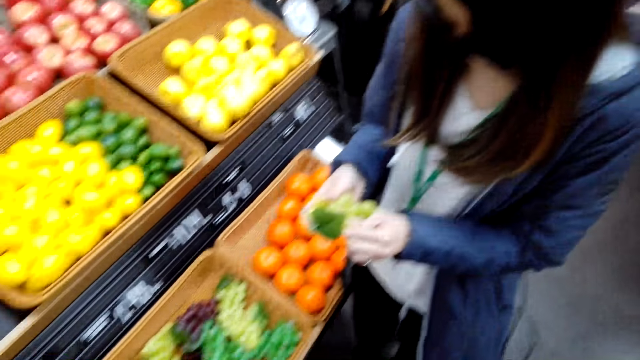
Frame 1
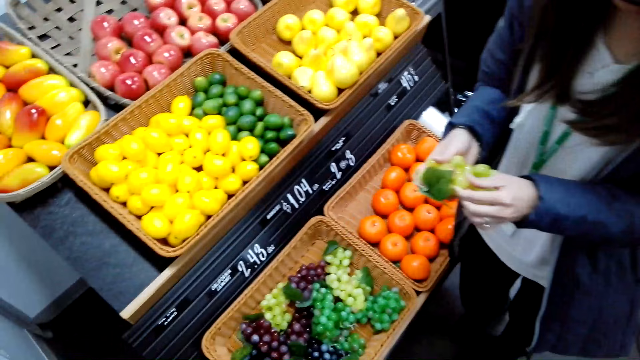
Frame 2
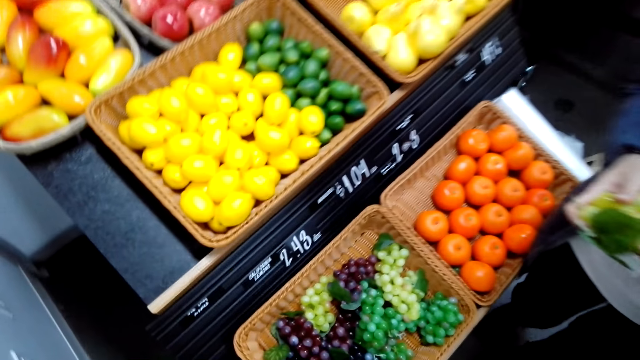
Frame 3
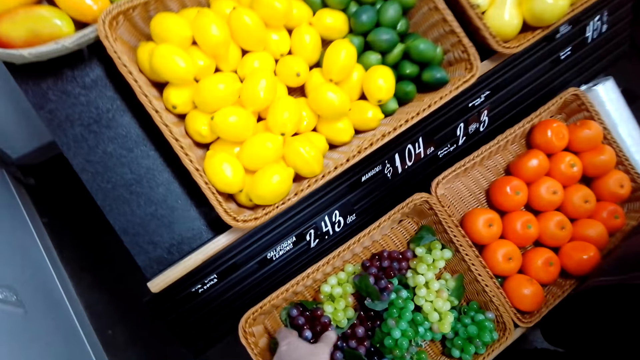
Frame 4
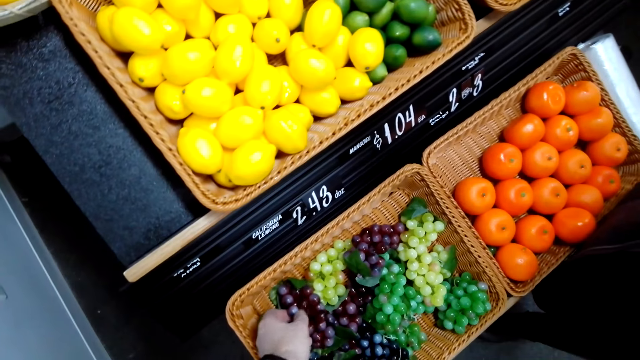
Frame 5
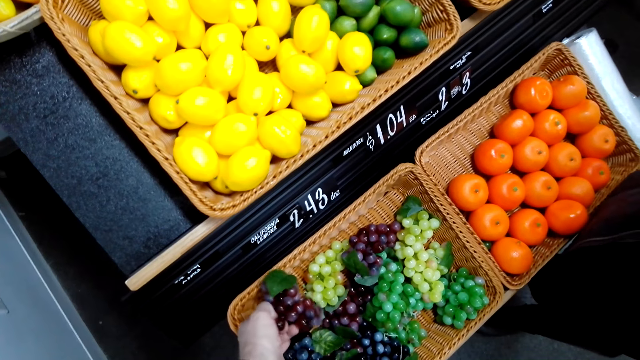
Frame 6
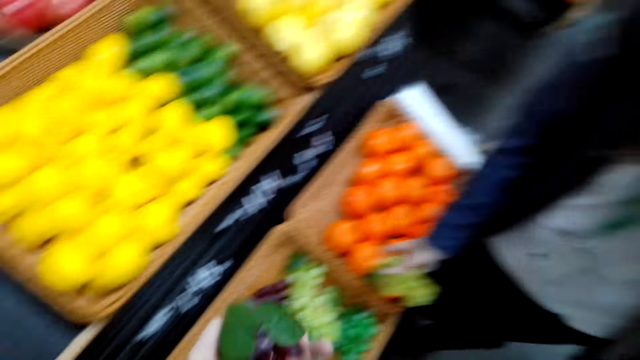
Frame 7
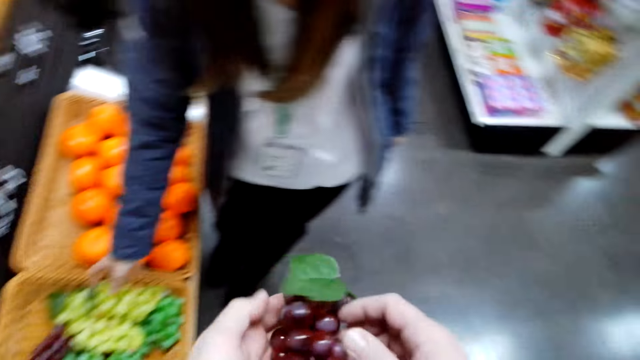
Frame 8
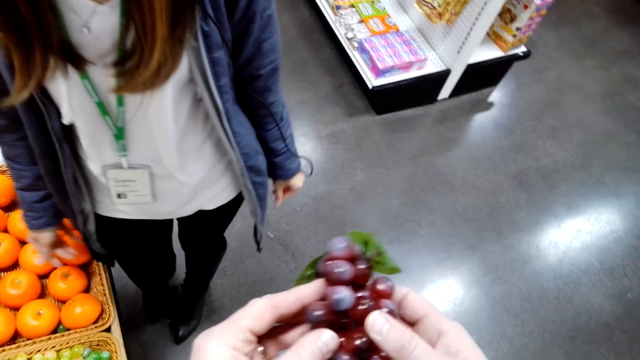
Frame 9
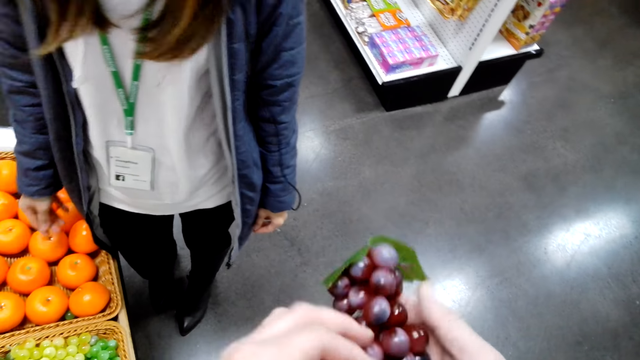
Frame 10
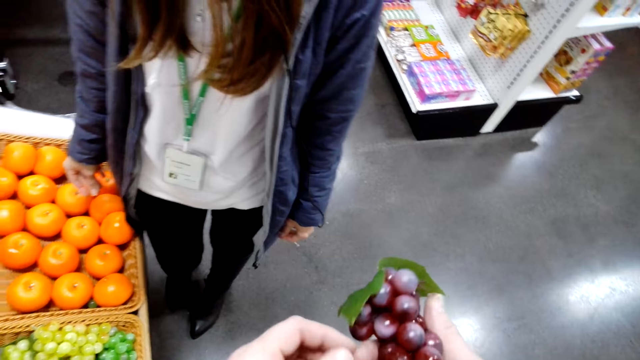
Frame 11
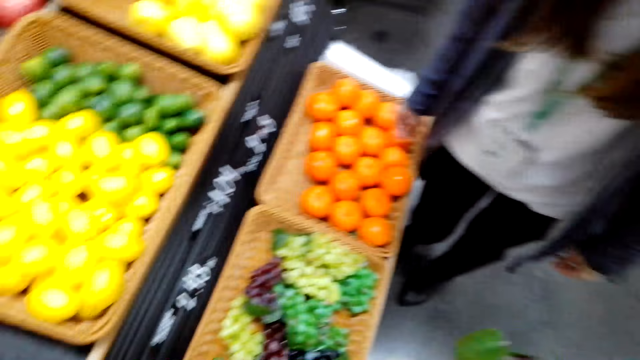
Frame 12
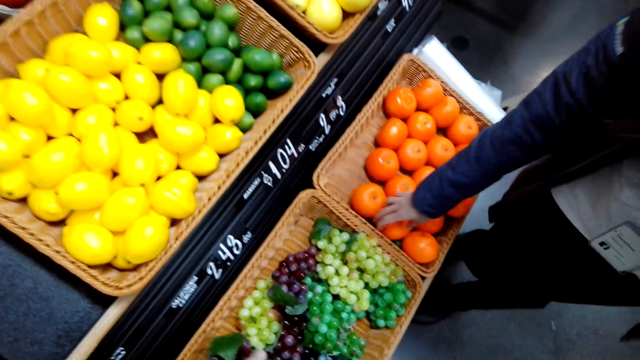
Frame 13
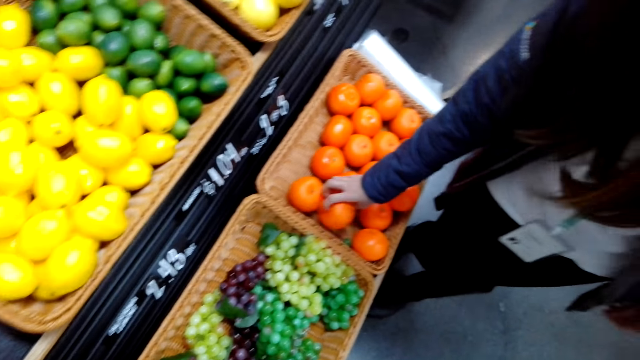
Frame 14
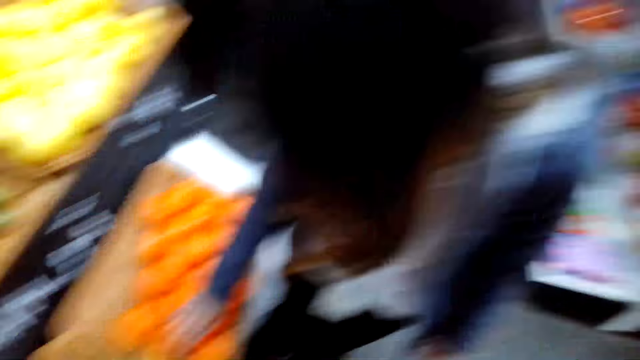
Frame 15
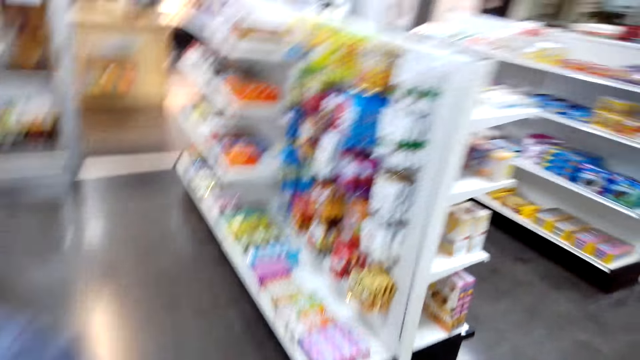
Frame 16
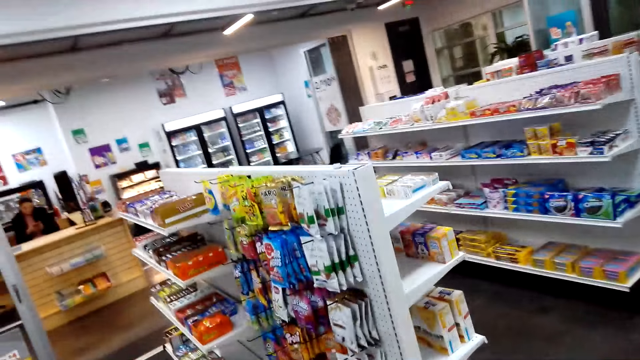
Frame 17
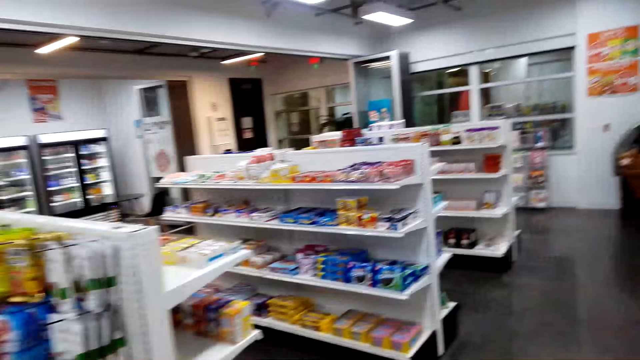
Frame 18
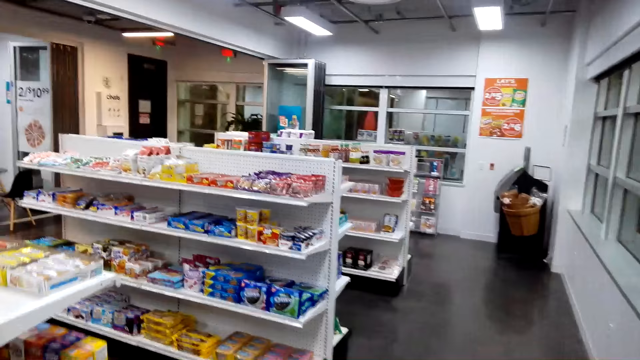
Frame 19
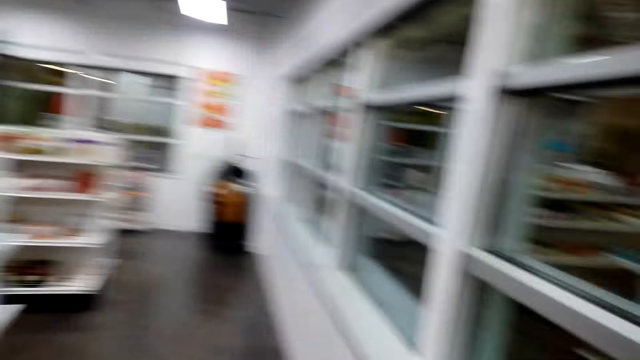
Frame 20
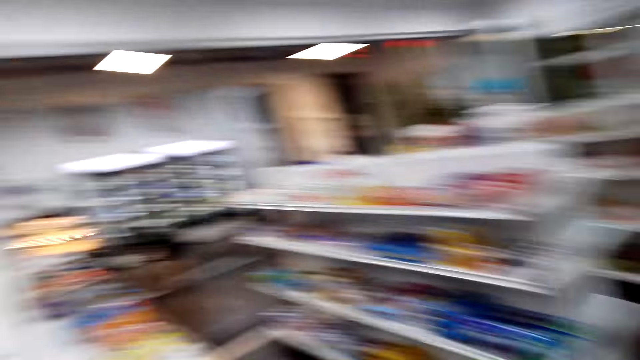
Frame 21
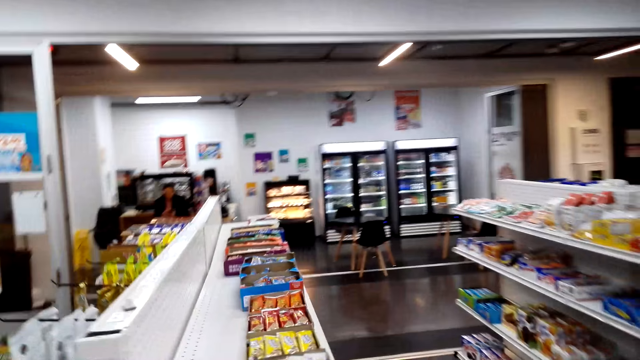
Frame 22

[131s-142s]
The camera wearer grabs grapes in a basket. They take the grapes from the basket. A lady puts the grapes in the basket. The camera wearer holds the grapes in hand. The lady touches mangoes in the basket. The camera wearer drops the grapes in the basket. They walk in the store. They speak to the lady.

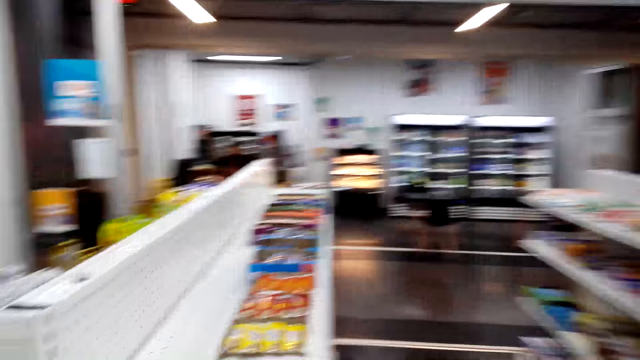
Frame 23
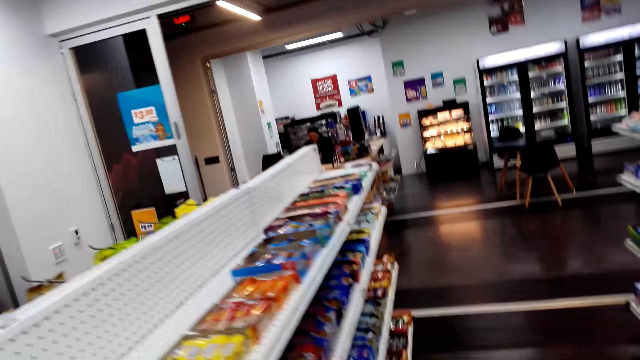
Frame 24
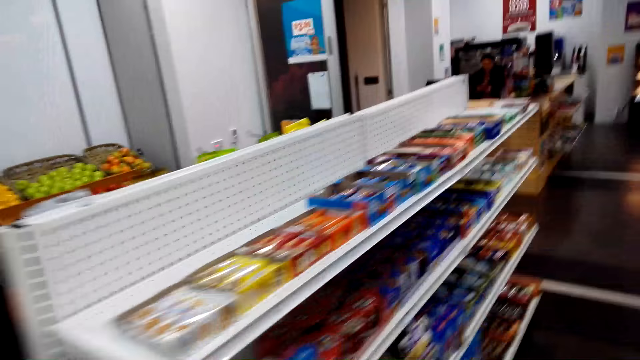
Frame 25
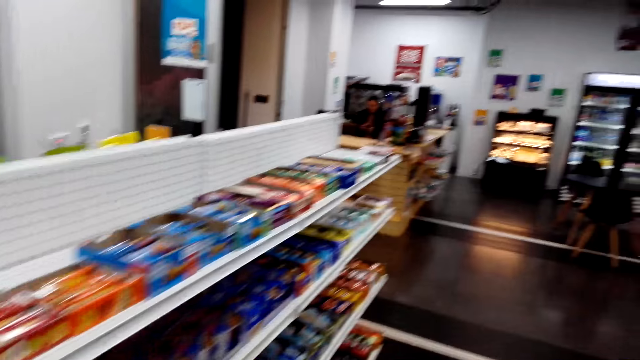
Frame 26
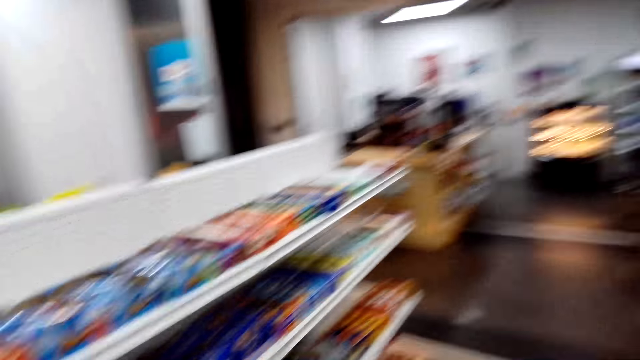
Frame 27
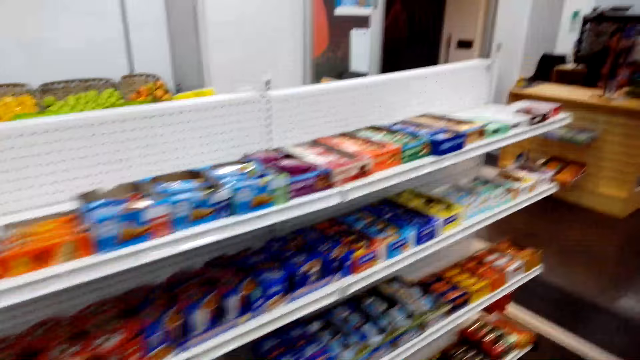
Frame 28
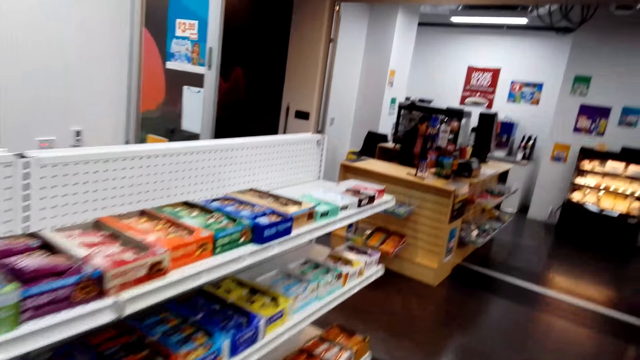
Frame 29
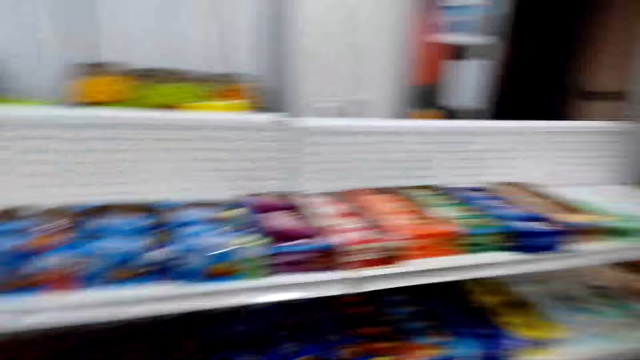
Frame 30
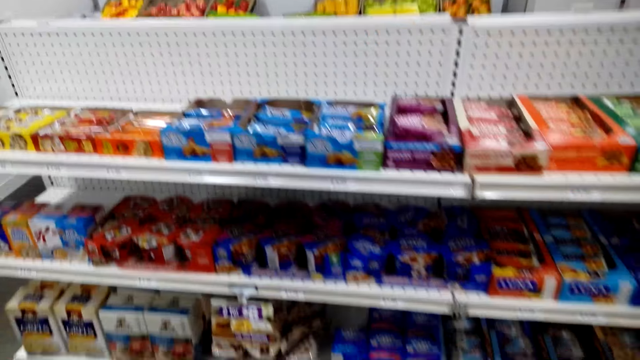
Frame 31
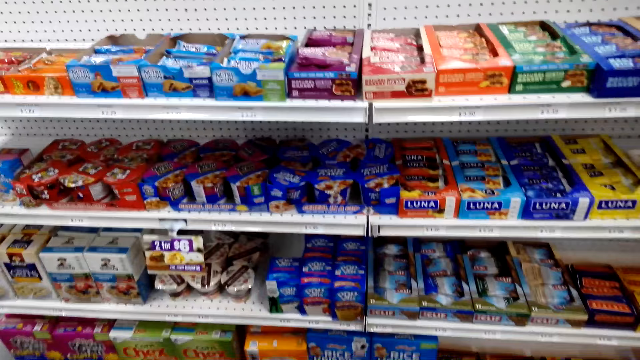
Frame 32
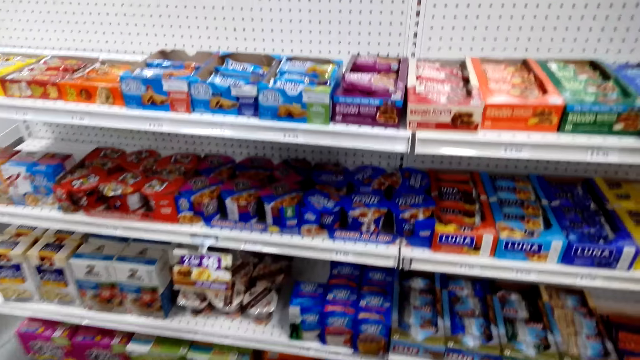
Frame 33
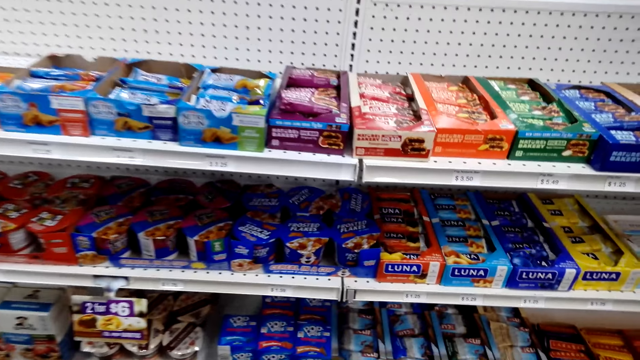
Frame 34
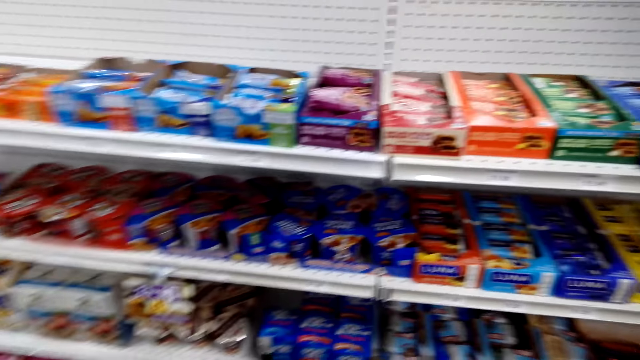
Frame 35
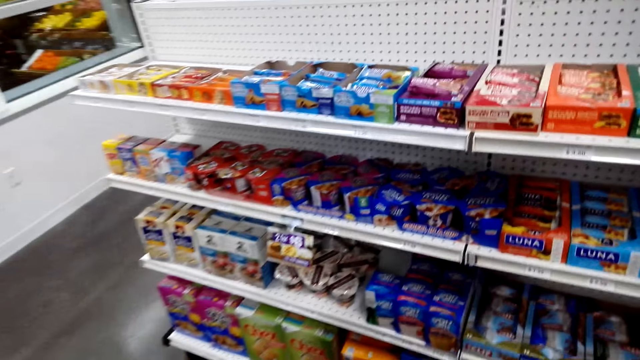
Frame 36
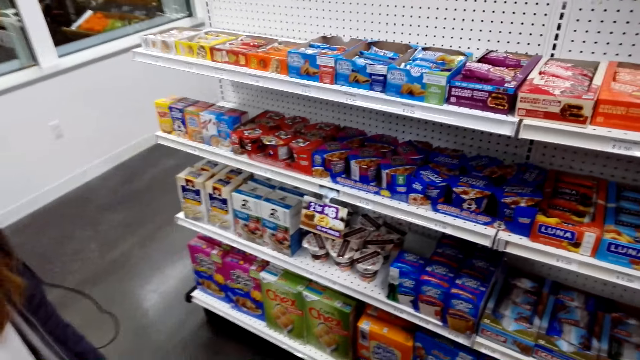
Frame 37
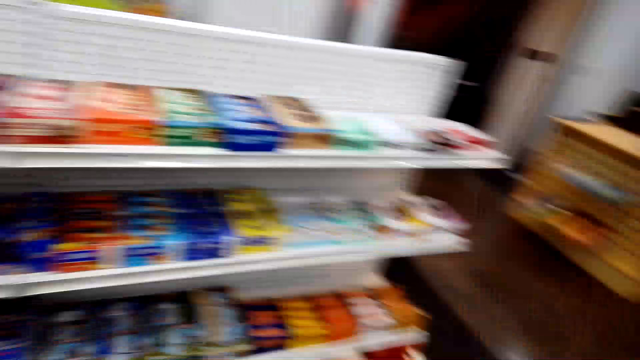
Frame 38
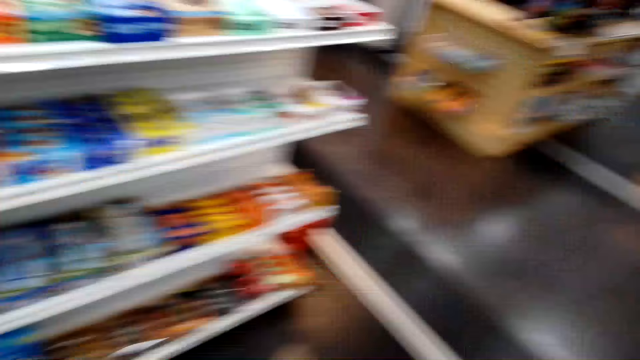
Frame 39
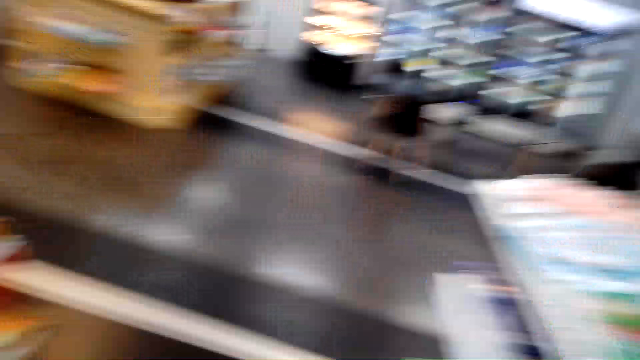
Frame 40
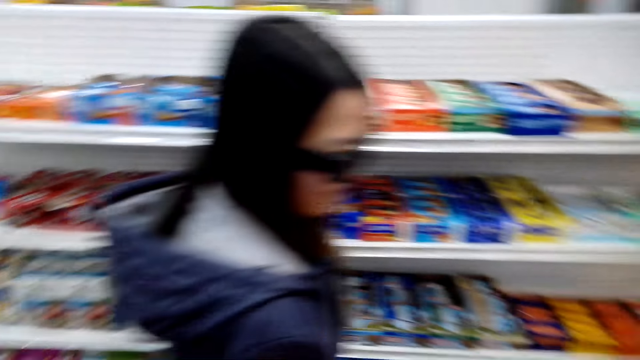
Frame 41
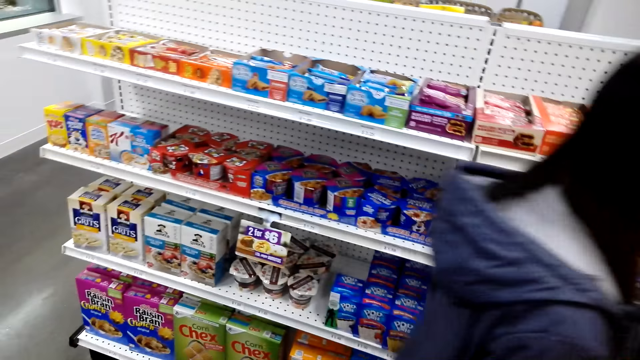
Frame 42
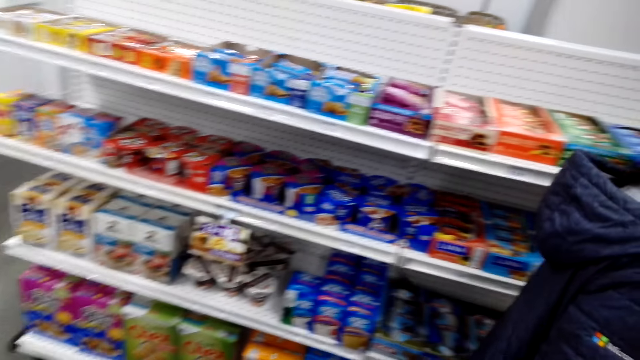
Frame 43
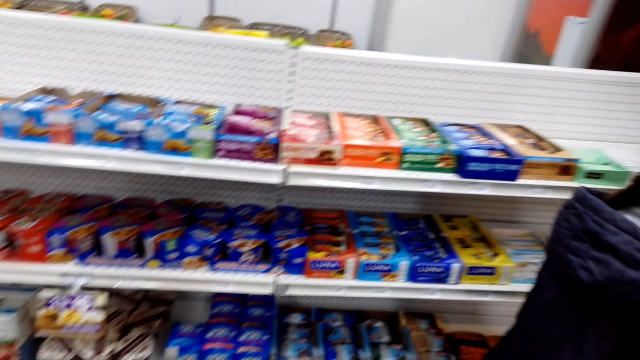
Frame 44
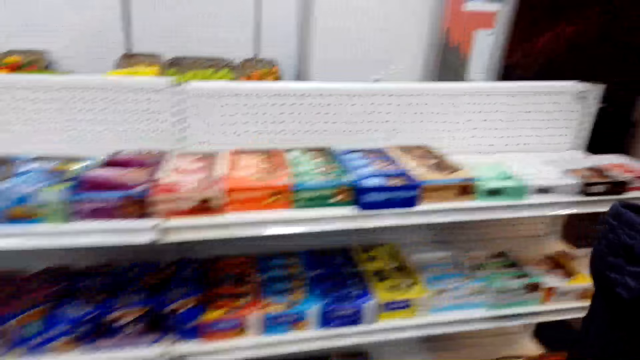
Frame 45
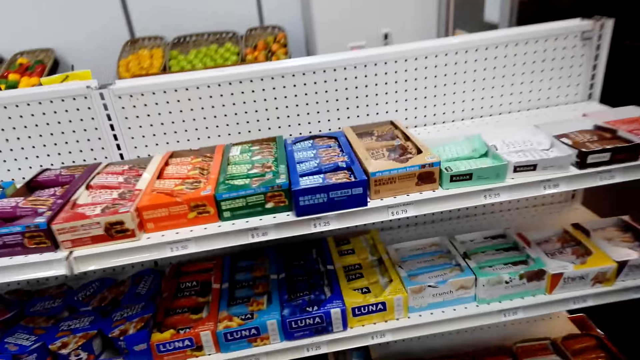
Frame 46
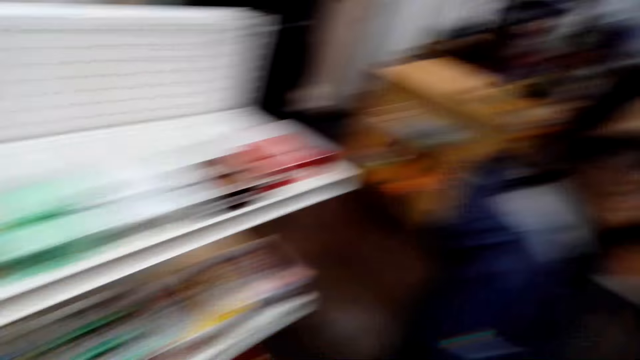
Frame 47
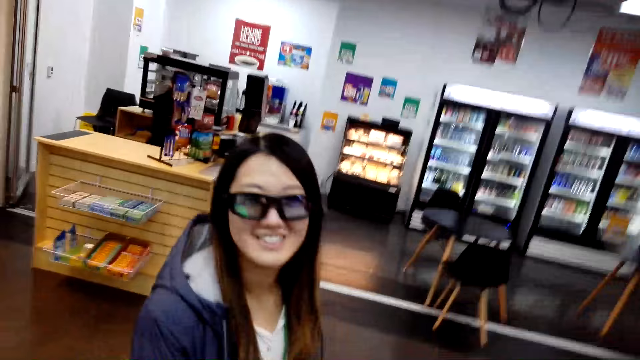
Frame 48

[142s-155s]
A lady speaks to the camera wearer. The camera wearer walks around and speaks to the lady. The lady laughs. Another lady sits at the desk. The camera wearer stops at a shelf. The first lady stands at the shelf. The camera wearer speaks to the first lady. The first lady walks past the camera wearer.
